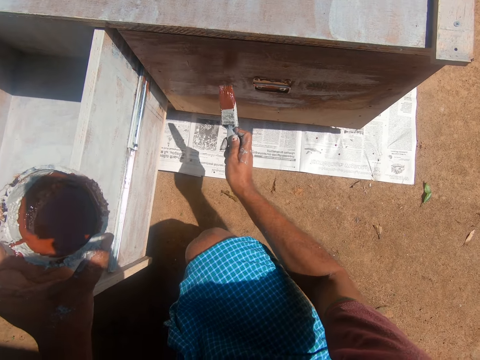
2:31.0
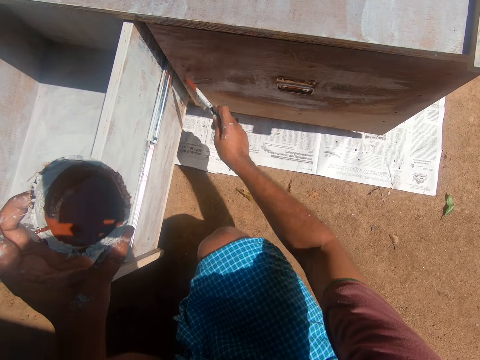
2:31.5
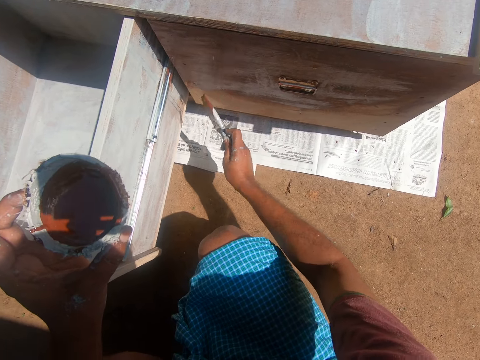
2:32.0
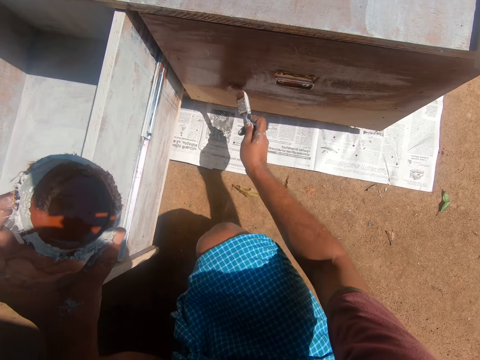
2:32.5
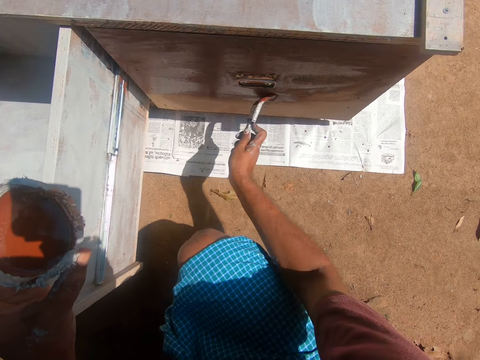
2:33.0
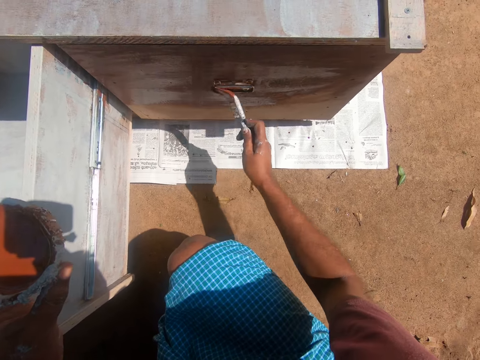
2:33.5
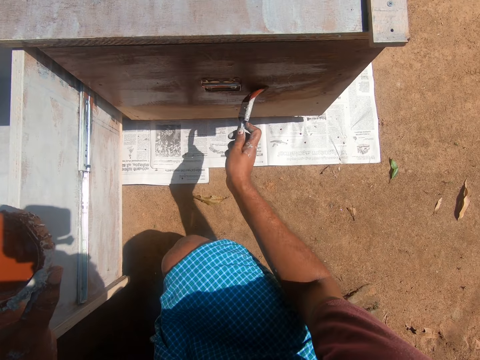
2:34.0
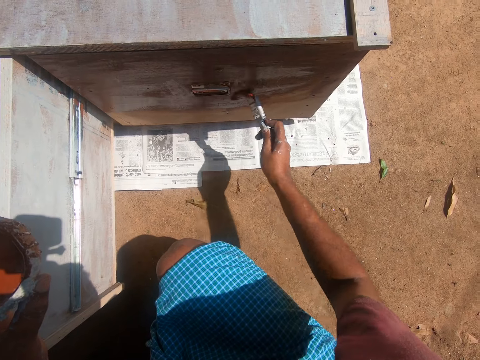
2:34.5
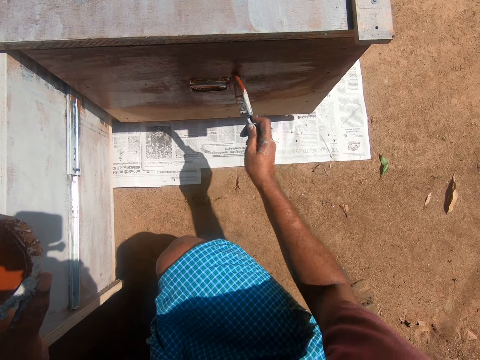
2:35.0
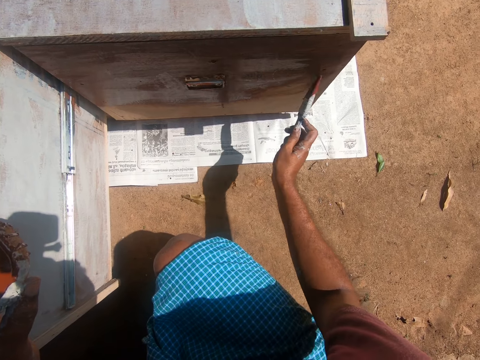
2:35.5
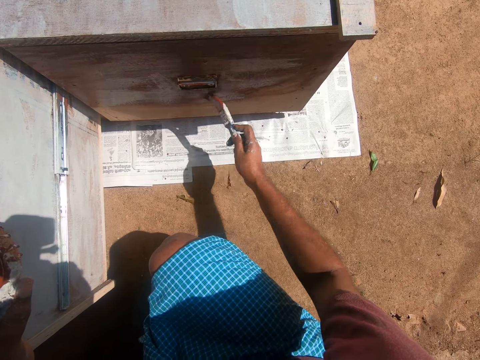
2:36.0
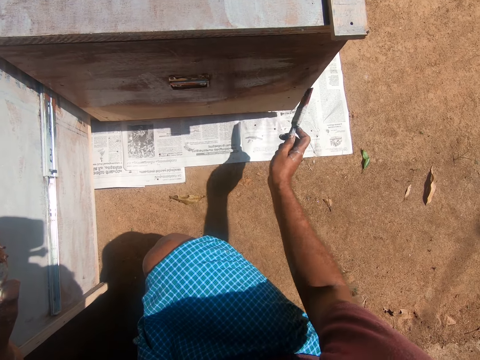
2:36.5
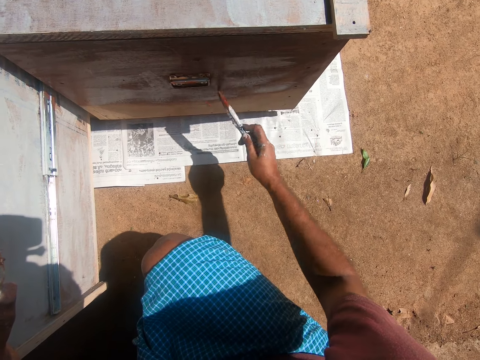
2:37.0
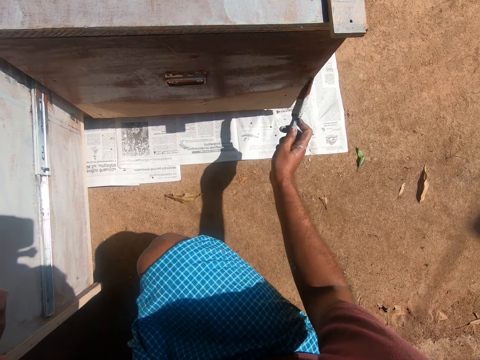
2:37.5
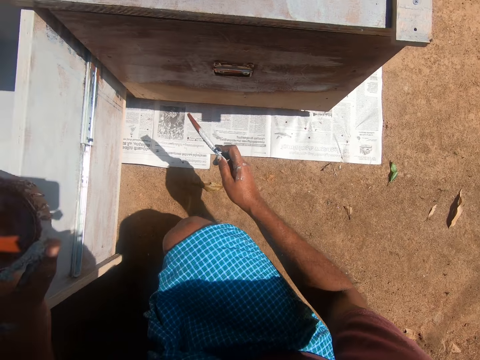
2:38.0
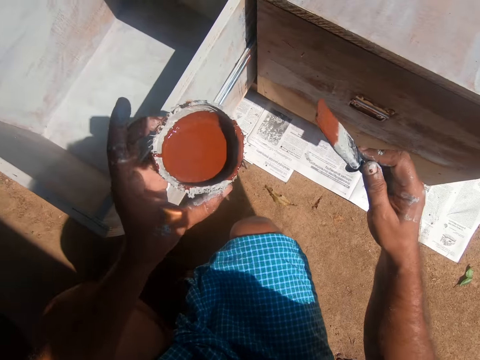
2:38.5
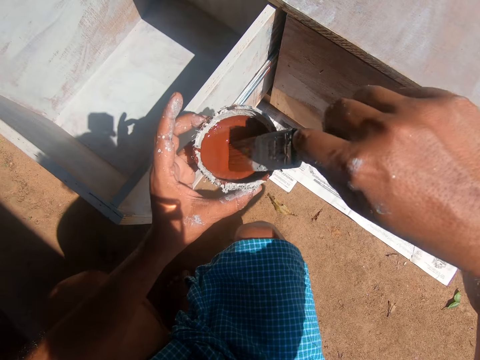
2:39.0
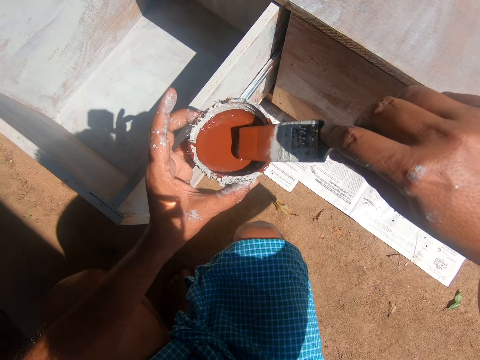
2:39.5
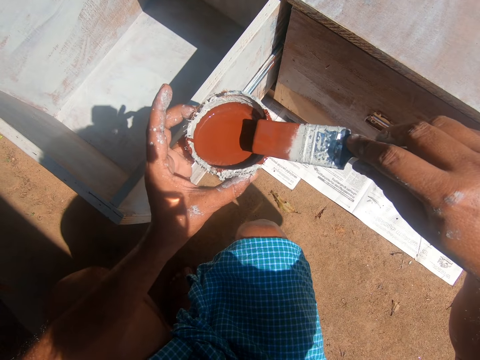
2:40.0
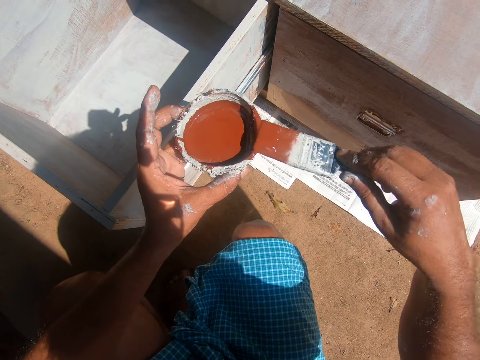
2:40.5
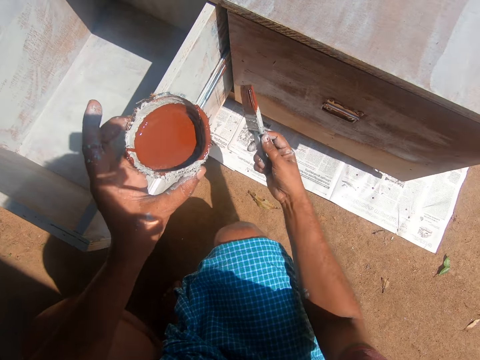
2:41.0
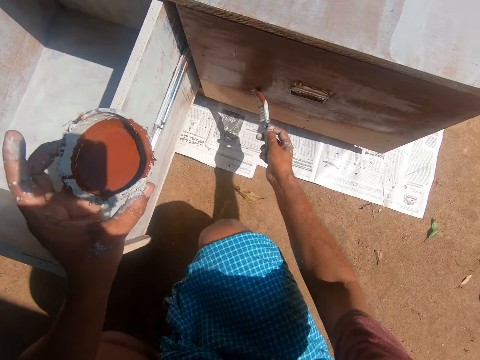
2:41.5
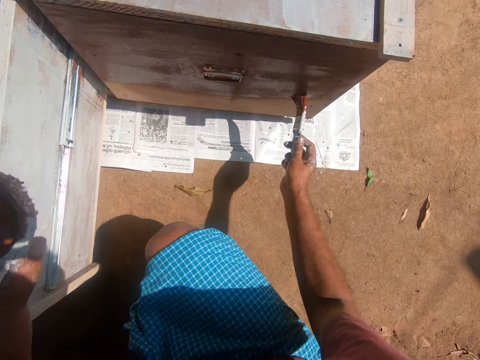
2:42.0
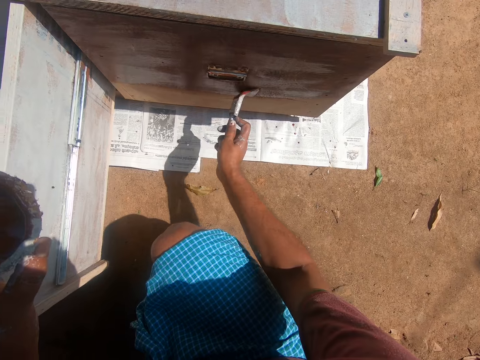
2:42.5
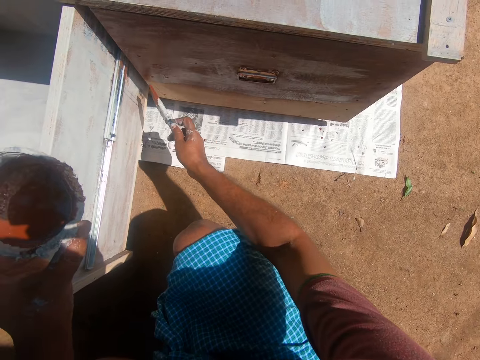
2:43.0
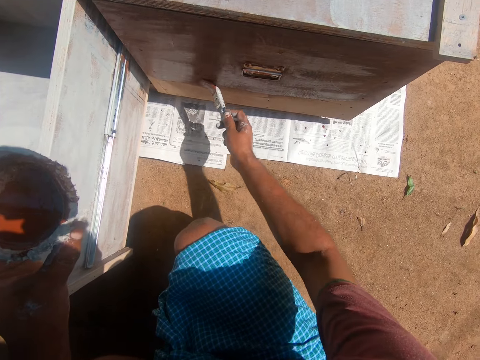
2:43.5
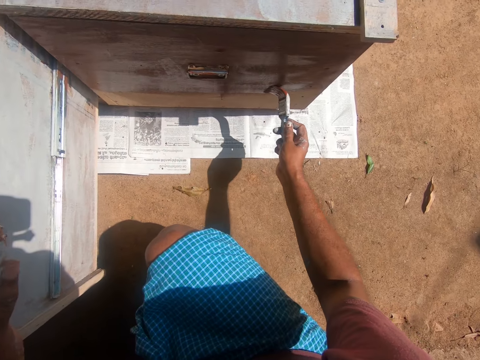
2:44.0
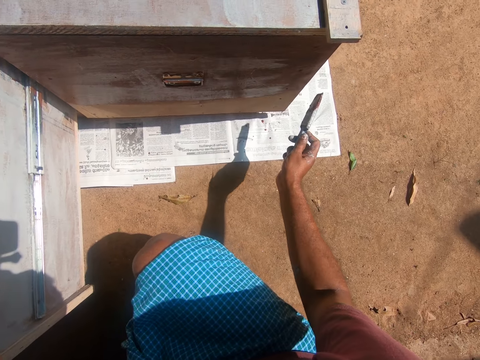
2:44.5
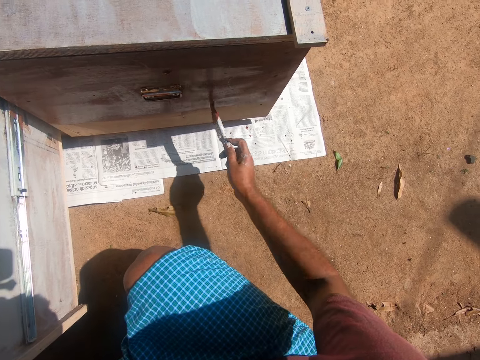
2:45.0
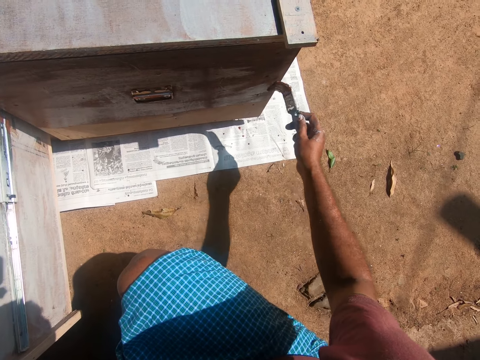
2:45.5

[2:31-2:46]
The camera wearer lifts the brush from the cabinet. They dip the paint brush into the coconut shell or paint tin which has paint. They scoop paint from the tin with the brush. They wipe excess paint from the brush on the tin edge. They remove the paint brush from the paint tin. They paint the cabinet with the paint brush.

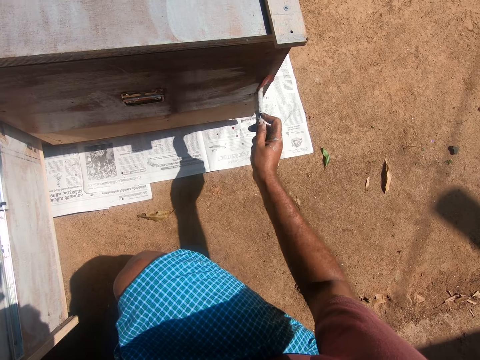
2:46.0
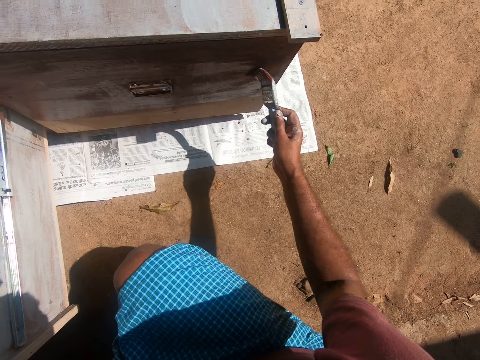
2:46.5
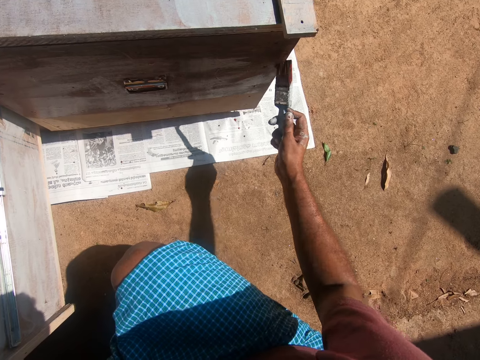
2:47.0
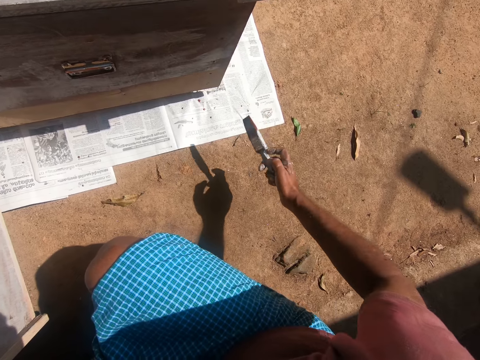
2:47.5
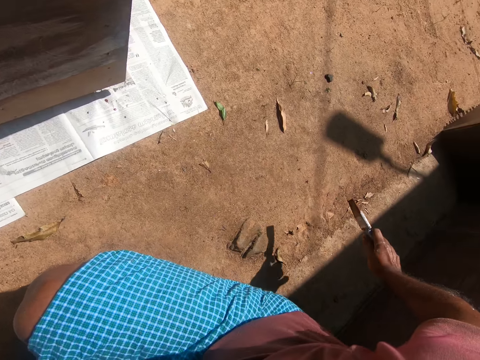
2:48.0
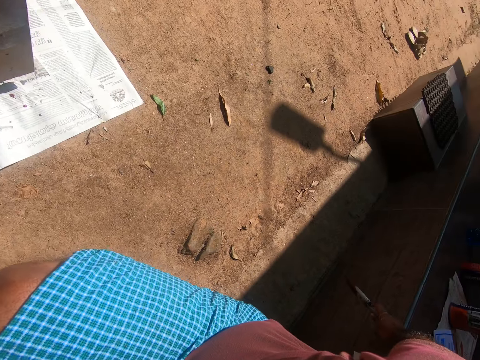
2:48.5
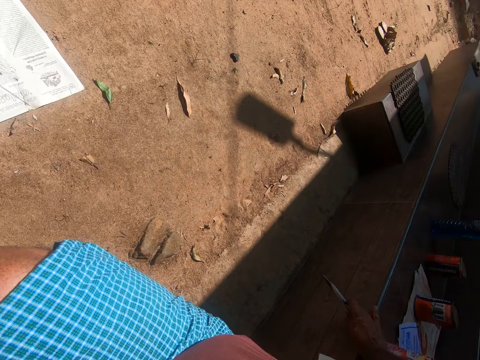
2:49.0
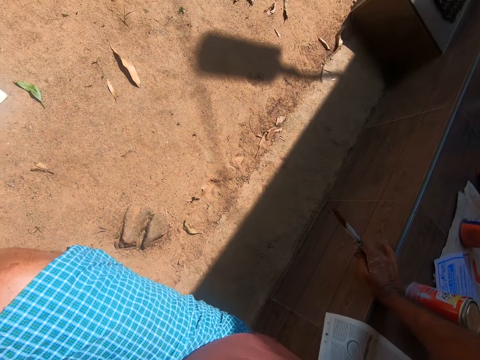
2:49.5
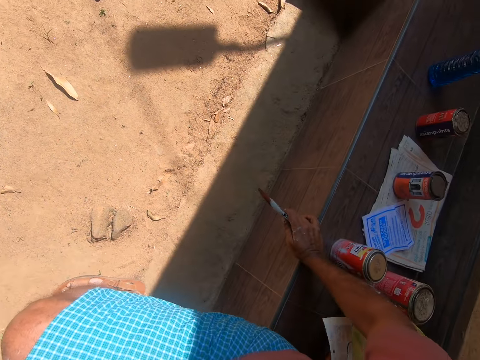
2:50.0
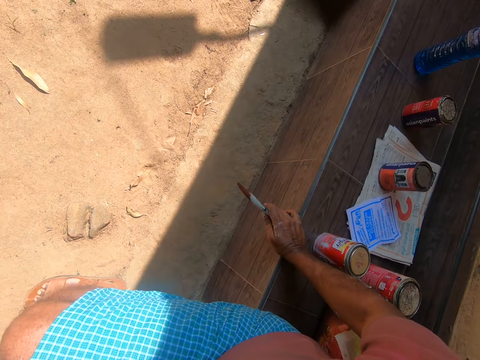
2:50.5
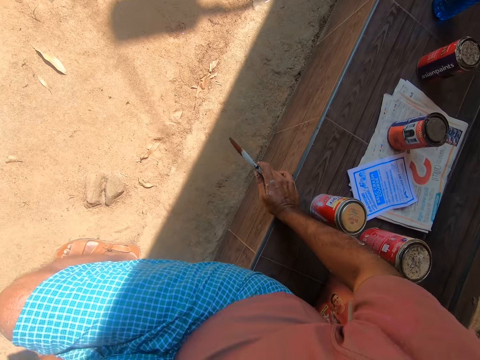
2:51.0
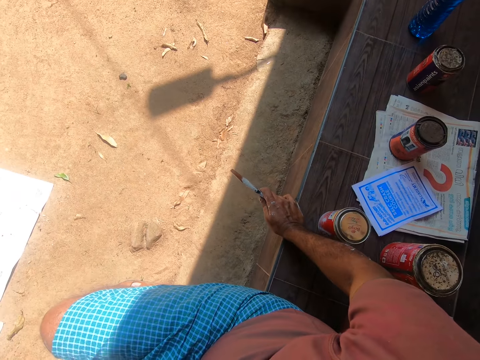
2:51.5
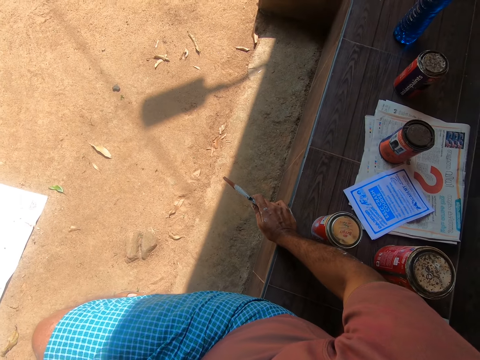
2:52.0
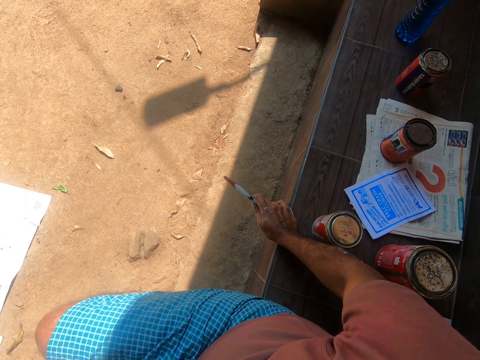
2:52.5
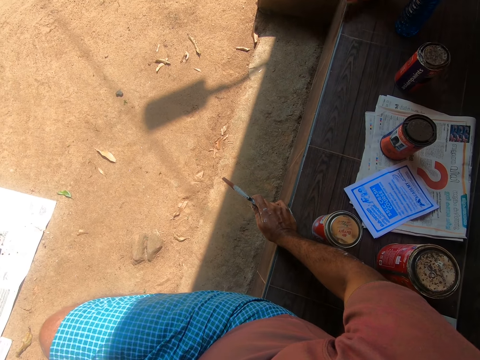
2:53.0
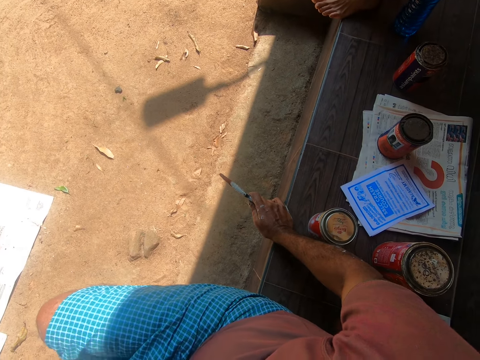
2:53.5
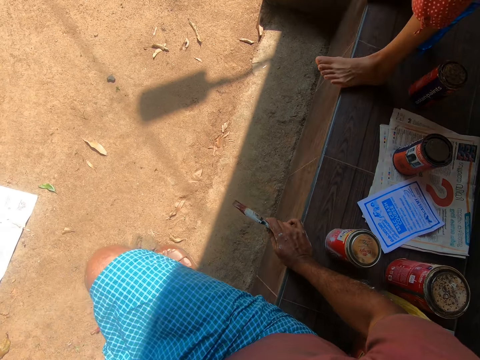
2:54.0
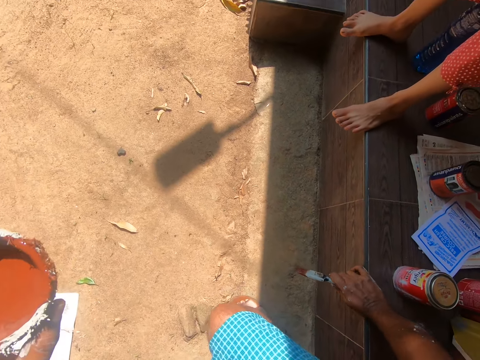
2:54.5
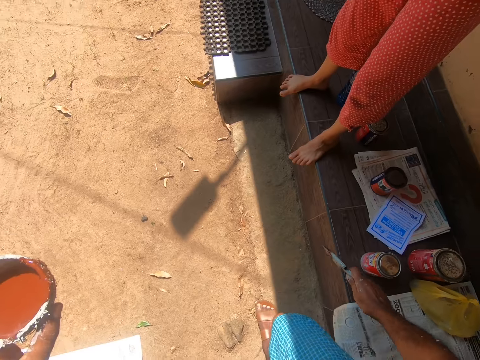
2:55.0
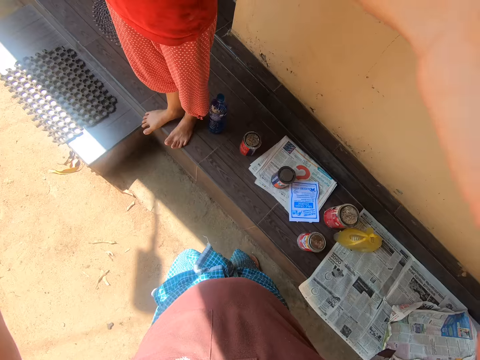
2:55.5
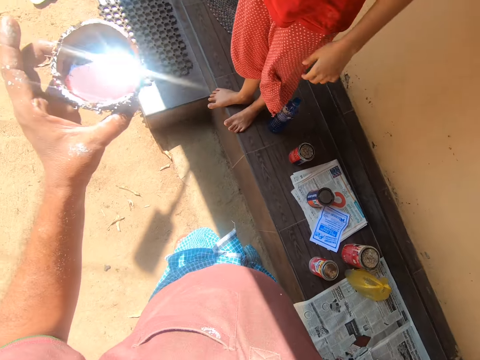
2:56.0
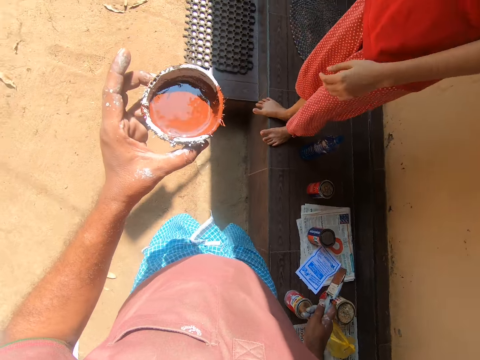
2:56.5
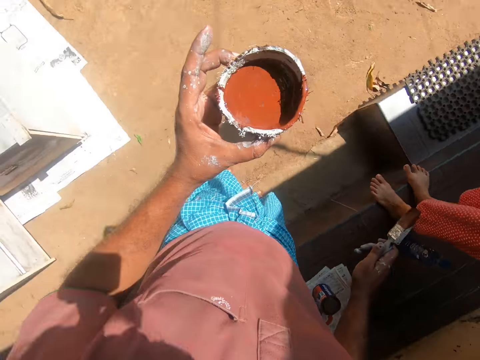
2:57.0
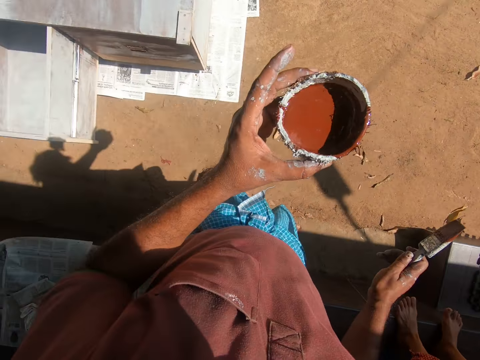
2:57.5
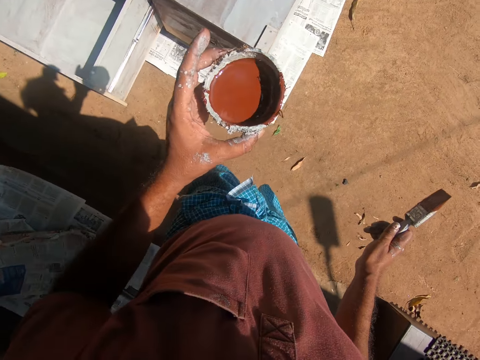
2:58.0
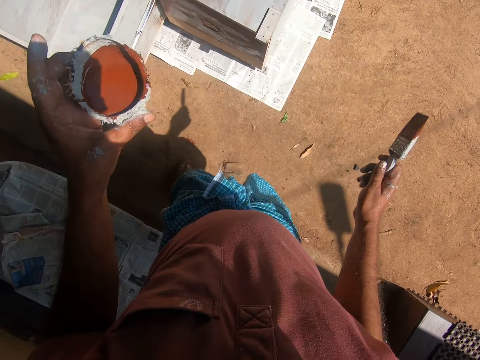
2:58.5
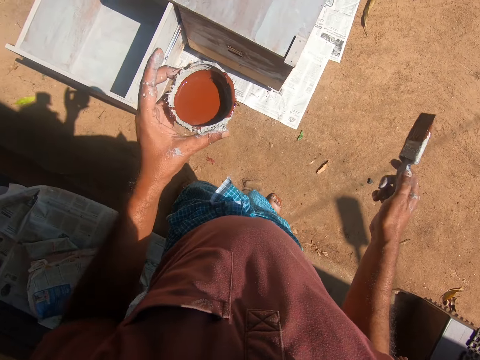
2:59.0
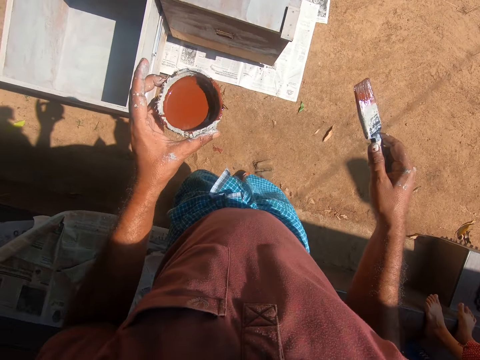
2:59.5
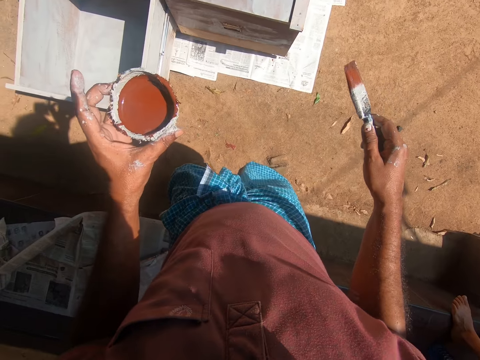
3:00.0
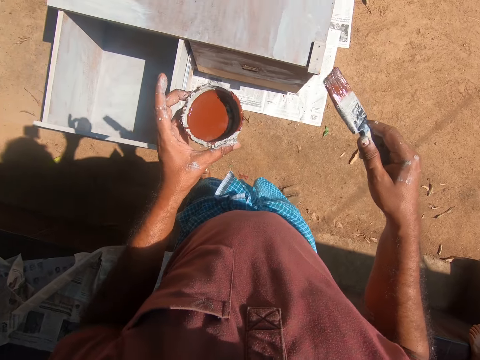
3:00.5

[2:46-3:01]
The camera wearer moves their right hand from the cabinet. They look around. They sit on the bench. They lean their right hand on the bench. They look around. They look around again. A person placed their feet on the bench. The person walks near the camera wearer. The person stands on the bench. The person adjusts the camera for the camera wearer. The camera wearer stands. The person lowers their hand. The camera wearer moves their left hand with the paint tin near the person. They walk around. They look around.
